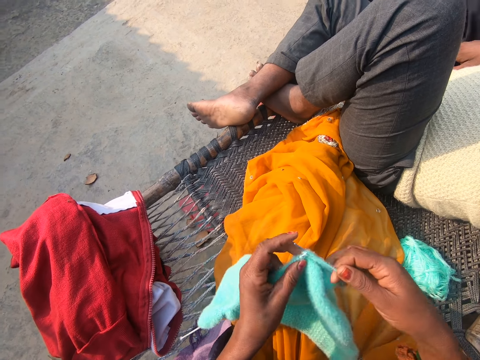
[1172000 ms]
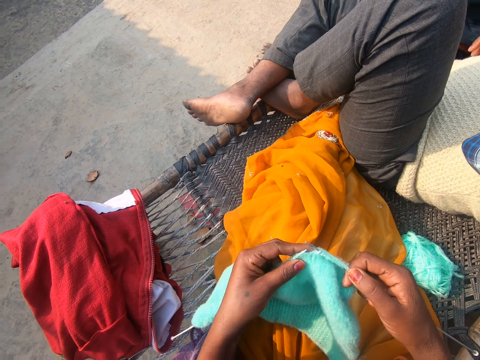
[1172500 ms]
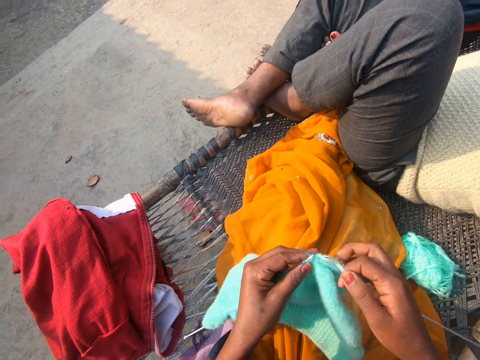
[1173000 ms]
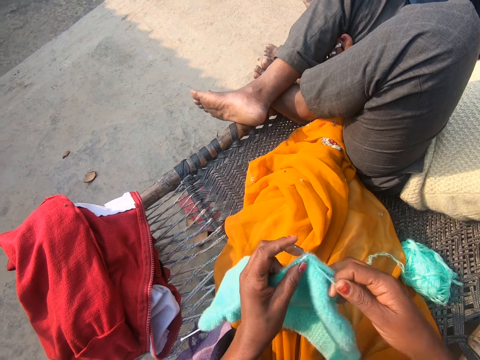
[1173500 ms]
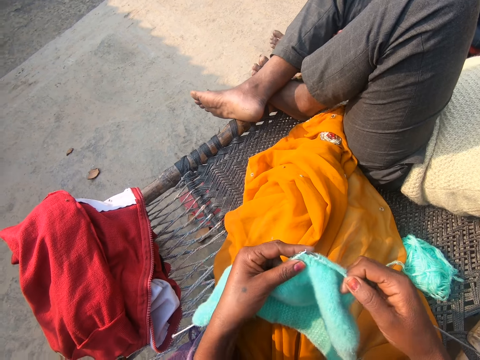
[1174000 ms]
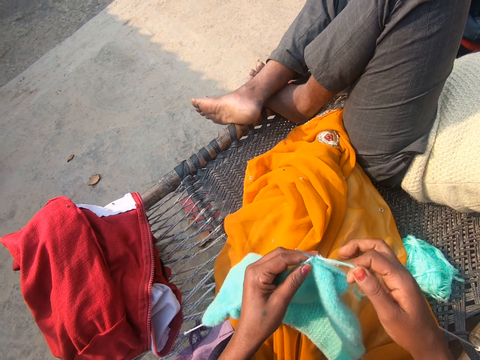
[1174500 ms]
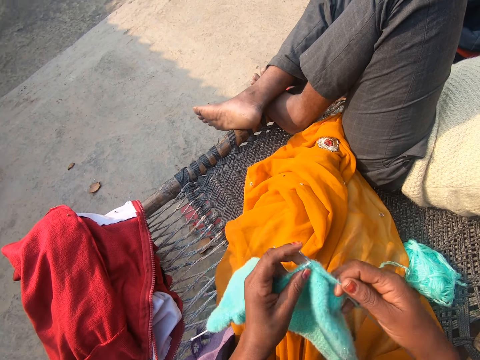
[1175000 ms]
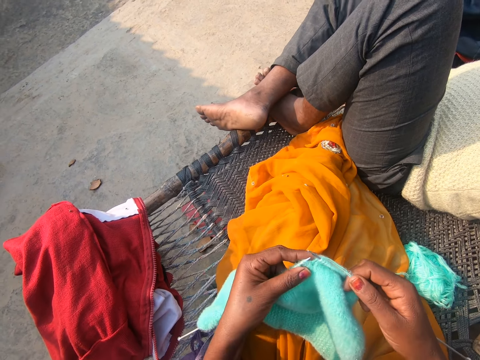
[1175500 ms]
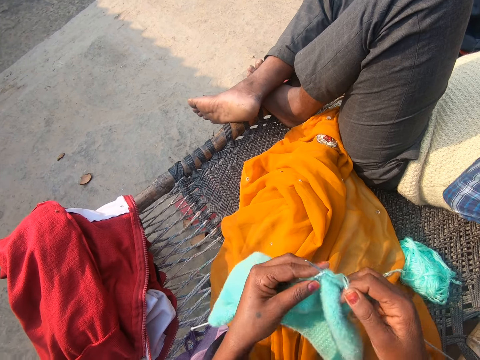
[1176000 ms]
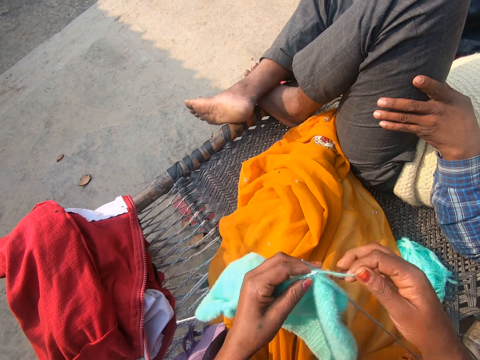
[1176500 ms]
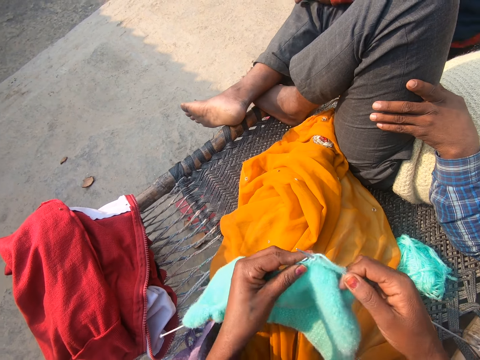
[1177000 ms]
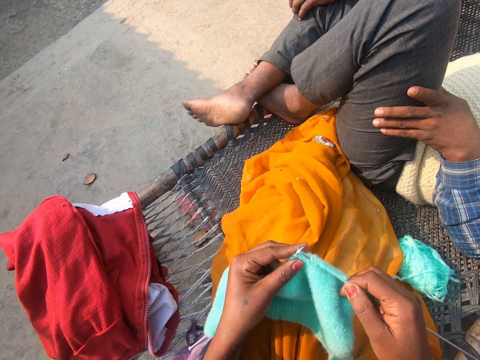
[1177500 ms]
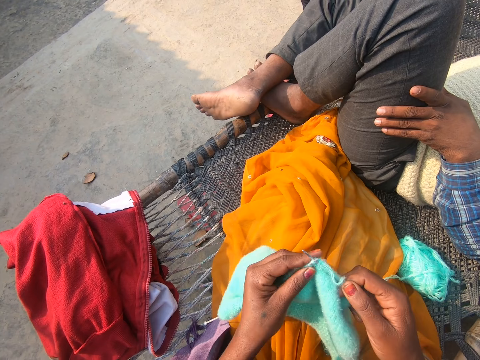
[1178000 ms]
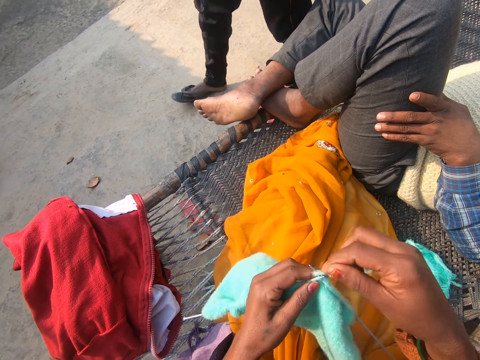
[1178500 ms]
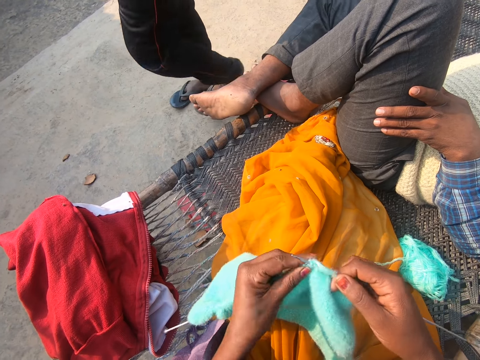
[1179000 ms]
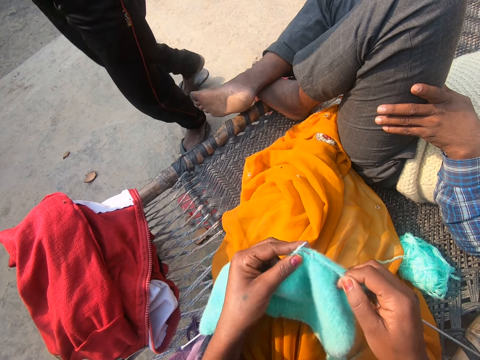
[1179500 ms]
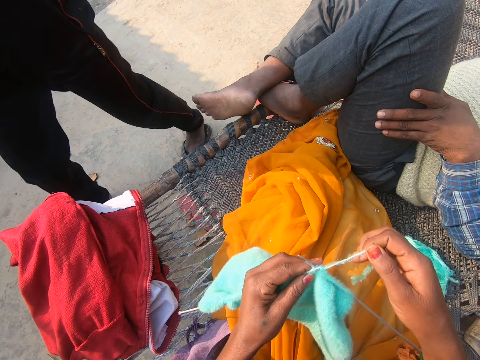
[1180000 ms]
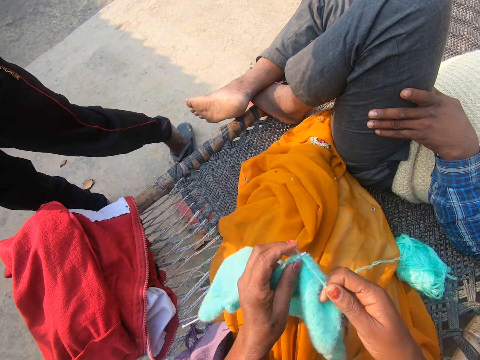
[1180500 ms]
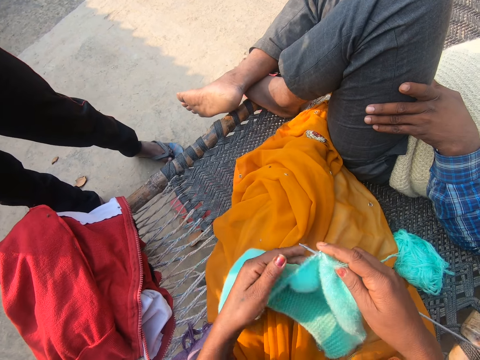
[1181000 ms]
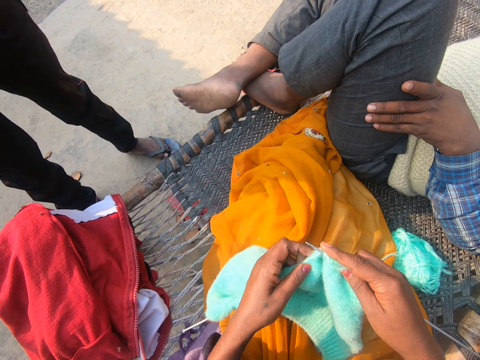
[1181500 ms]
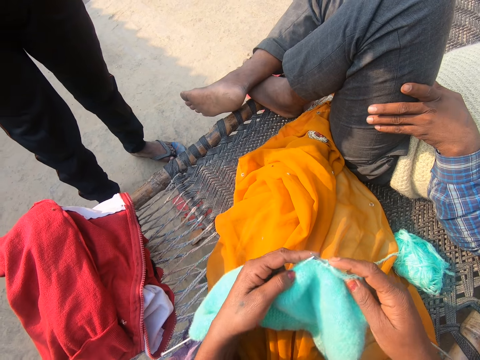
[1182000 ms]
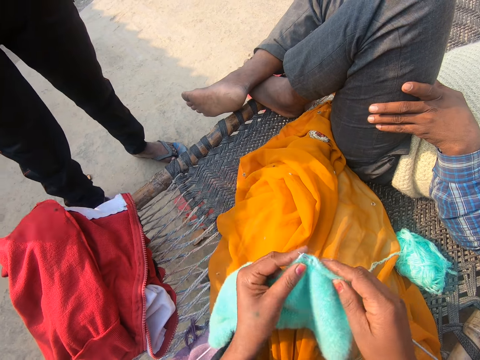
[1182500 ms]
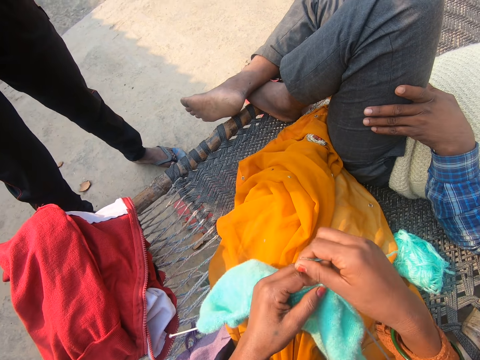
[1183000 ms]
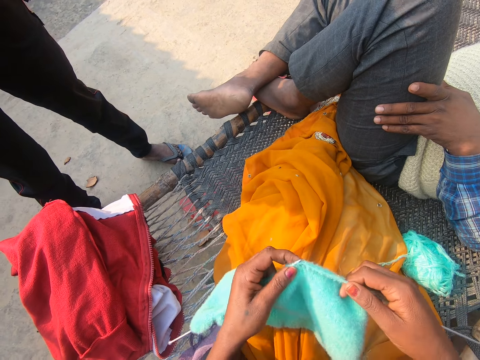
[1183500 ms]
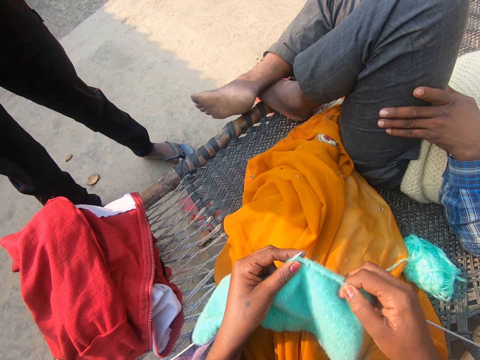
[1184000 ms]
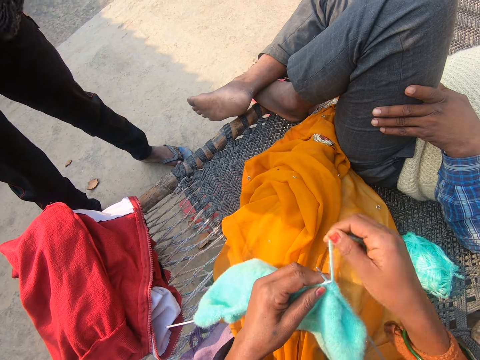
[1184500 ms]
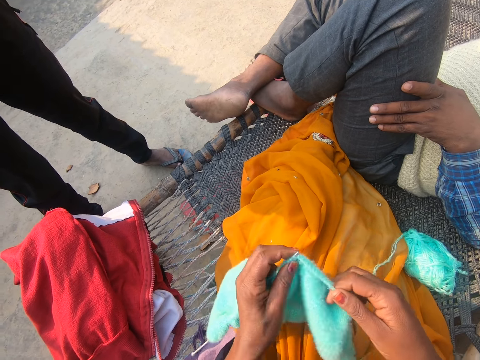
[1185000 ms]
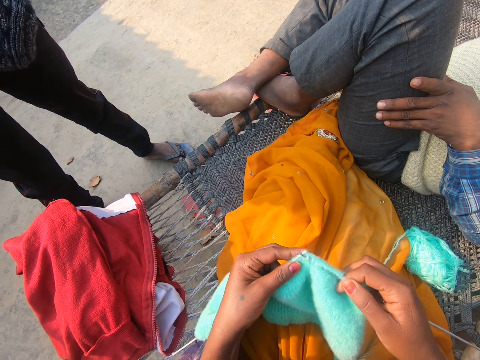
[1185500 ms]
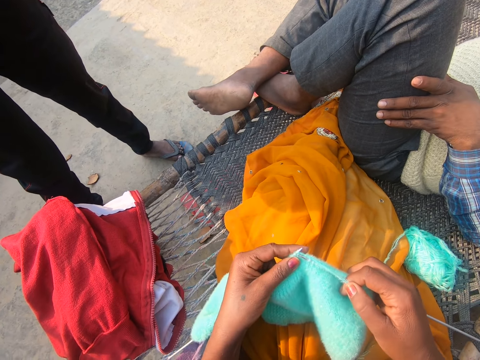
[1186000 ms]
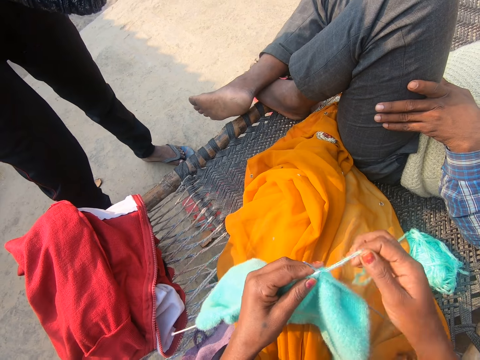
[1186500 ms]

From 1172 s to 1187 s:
The camera wearer puts the knitting yarn over the knitting needle. They knit a garment with the knitting needle. They put the knitting yarn over the knitting needle. They knit the garment with the knitting needle. They put the knitting yarn over the knitting needle. They knit the garment with the knitting needle. They put the knitting yarn over the knitting needle. They knit the garment with the knitting needle. A man walks towards the camera wearer. The camera wearer puts the knitting yarn over the knitting needle. They knit the garment with the knitting needle. They put the knitting yarn over the knitting needle. They knit the garment with the knitting needle. The man stands in front of the camera wearer. The camera wearer puts the knitting yarn over the knitting needle. They knit the garment with the knitting needle. They put the knitting yarn over the knitting needle. They interact with the man. They knit the garment with the knitting needle.

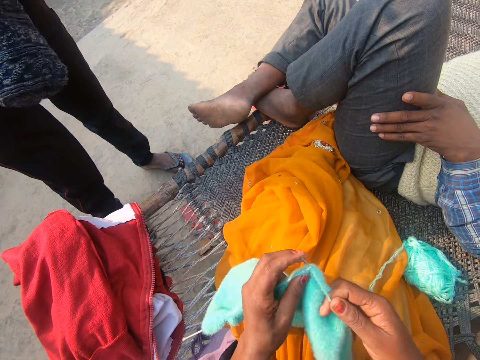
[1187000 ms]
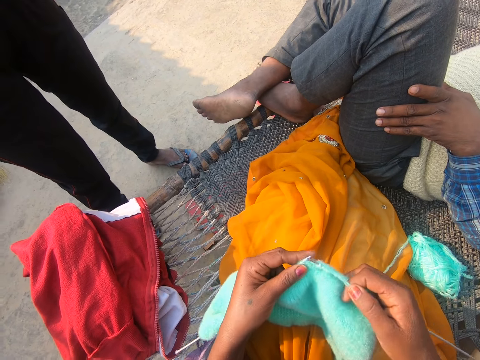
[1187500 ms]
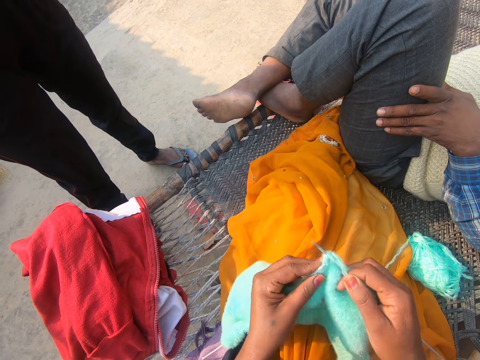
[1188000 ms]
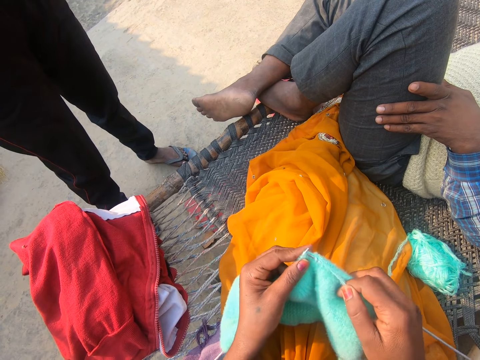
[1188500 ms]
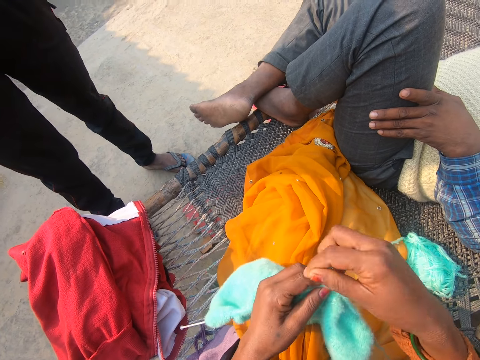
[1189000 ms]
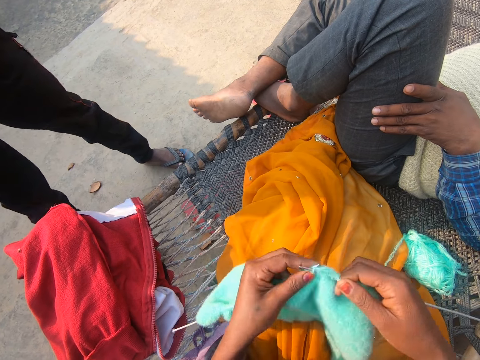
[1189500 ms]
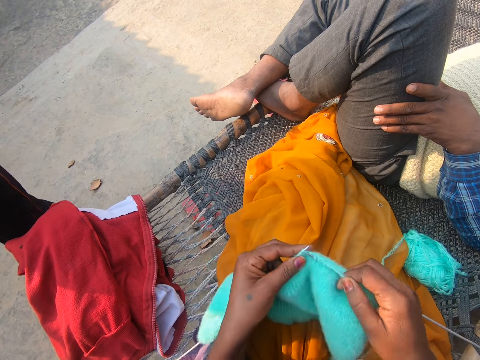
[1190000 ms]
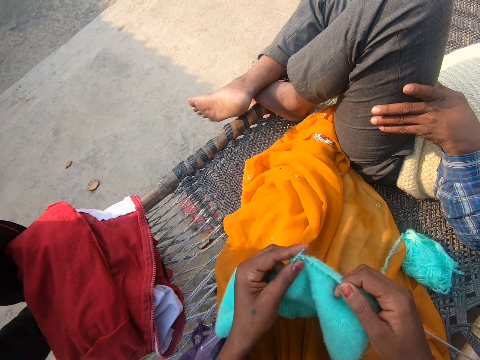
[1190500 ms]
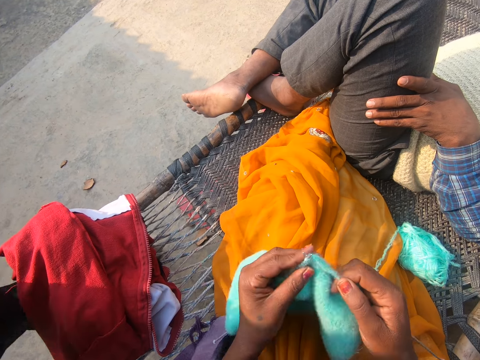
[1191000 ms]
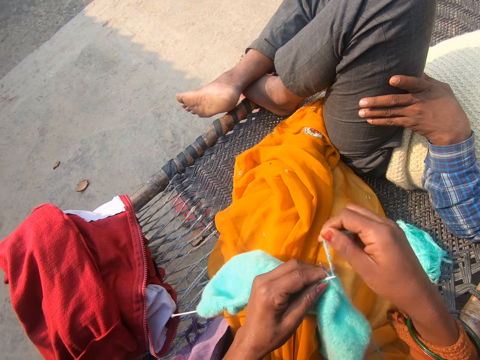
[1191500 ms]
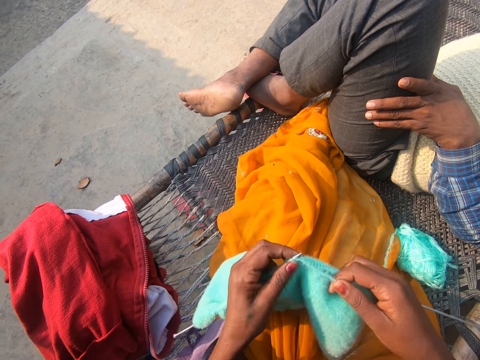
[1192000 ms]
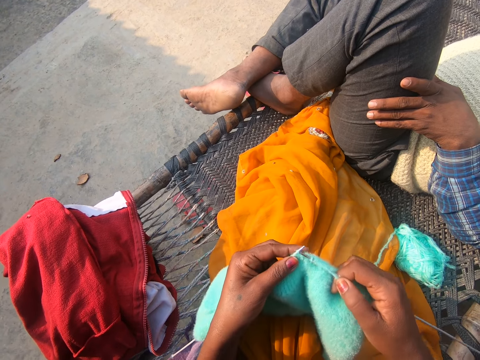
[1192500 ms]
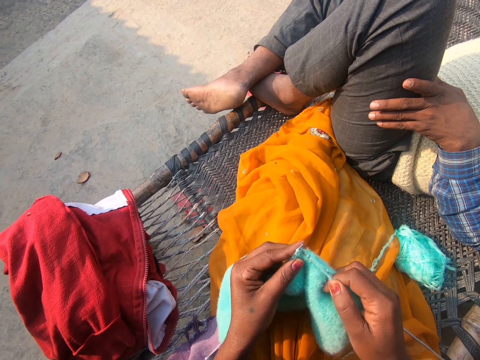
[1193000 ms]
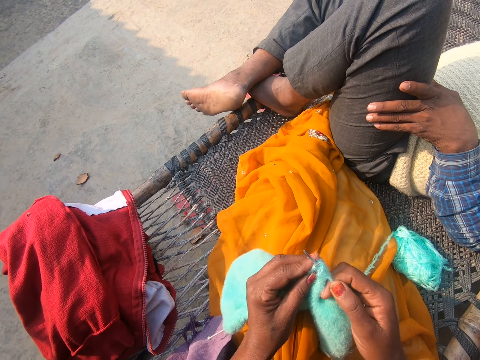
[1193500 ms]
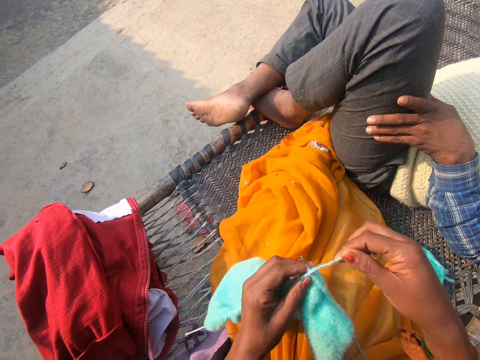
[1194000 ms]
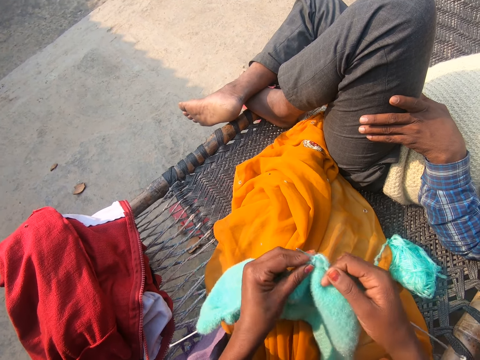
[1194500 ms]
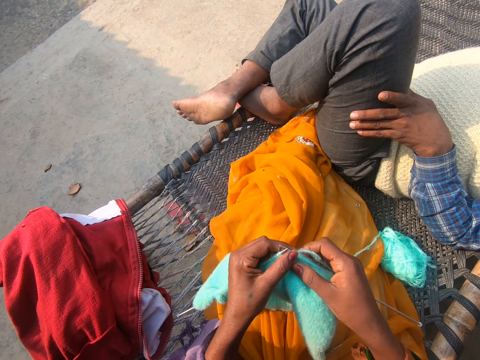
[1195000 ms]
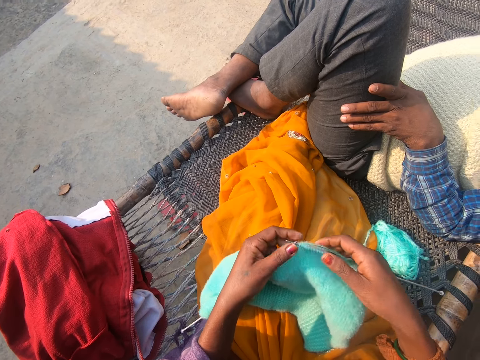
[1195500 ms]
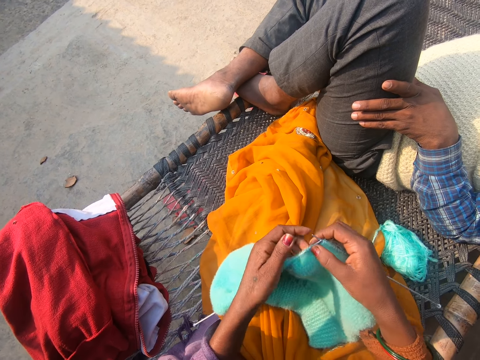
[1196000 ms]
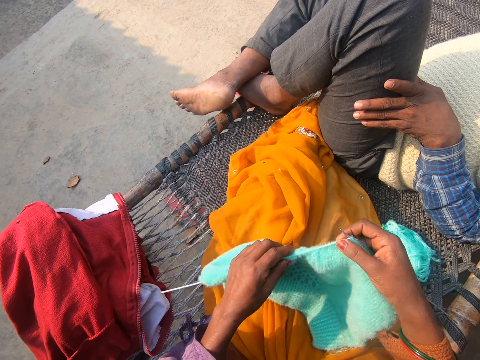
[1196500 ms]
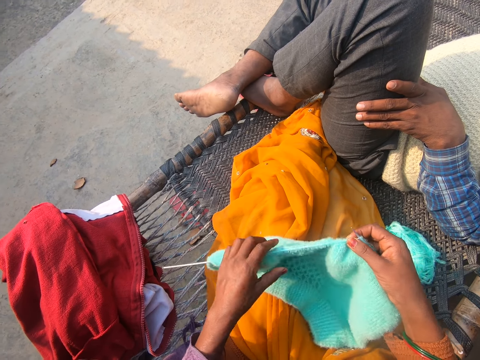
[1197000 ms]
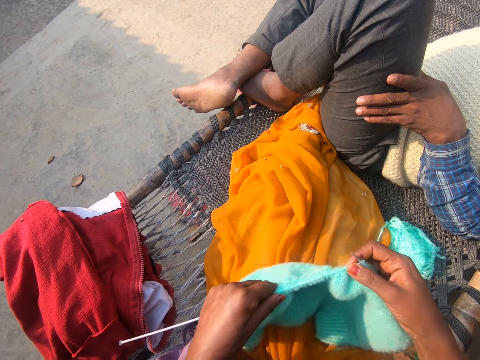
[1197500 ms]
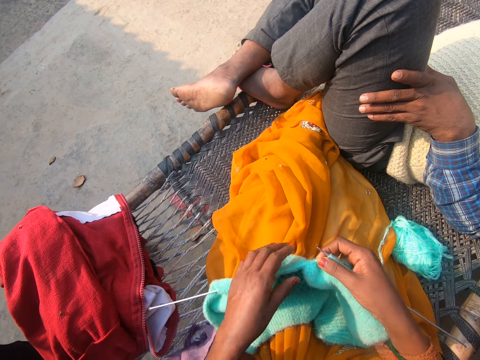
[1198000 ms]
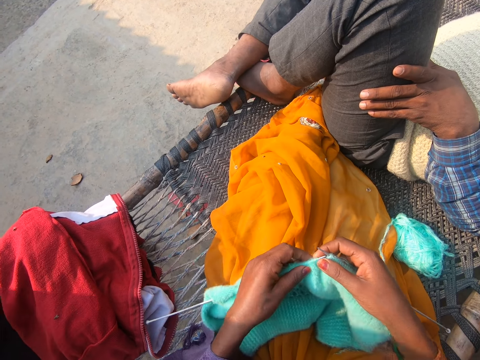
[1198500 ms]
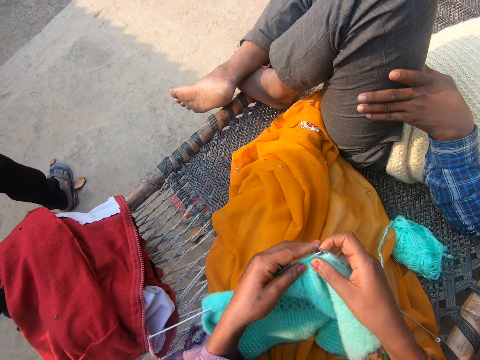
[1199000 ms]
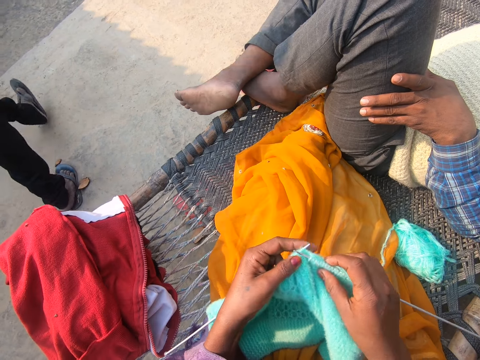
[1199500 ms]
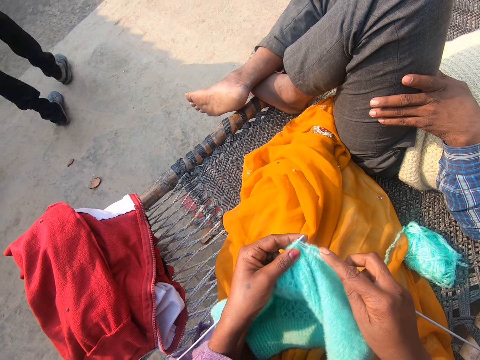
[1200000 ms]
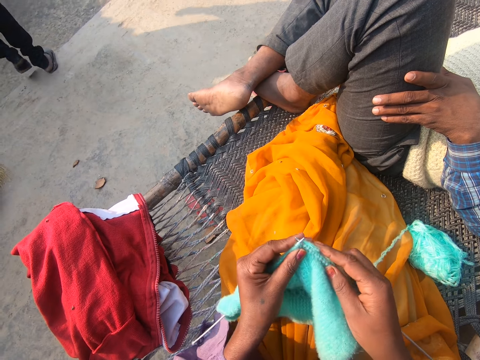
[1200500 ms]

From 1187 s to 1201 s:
The camera wearer puts the knitting yarn over the knitting needle. They knit a garment with the knitting needle. They put the knitting yarn over the knitting needle. The man walks away from the camera wearer. The man walks past the camera wearer. The camera wearer knits the garment with the knitting needle. They put the knitting yarn over the knitting needle. They knit the garment with the knitting needle. They put the knitting yarn over the knitting needle. They knit the garment with the knitting needle. They stretch the garment on the knitting needle. They push the garment on the knitting needle. They knit the garment with the knitting needle. The man walks away from the camera wearer. The man walks by the camera wearer.
